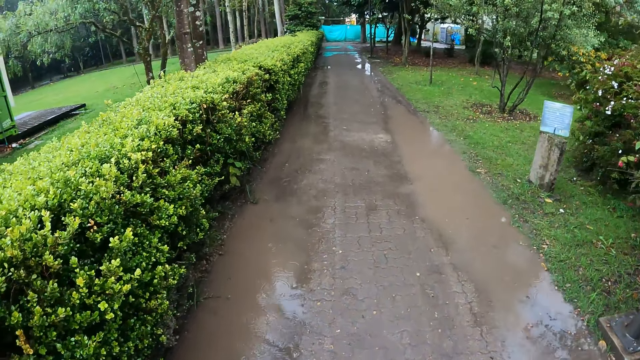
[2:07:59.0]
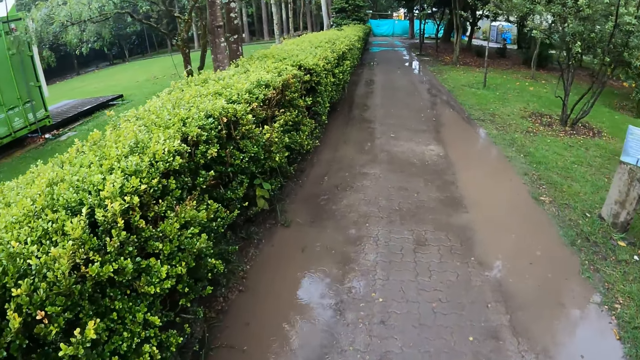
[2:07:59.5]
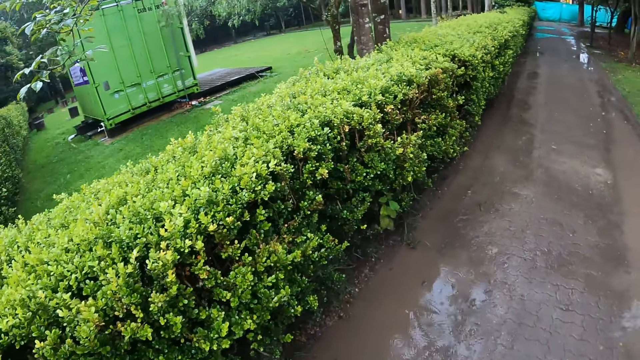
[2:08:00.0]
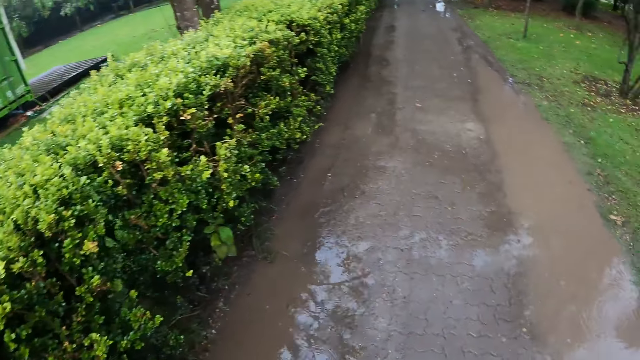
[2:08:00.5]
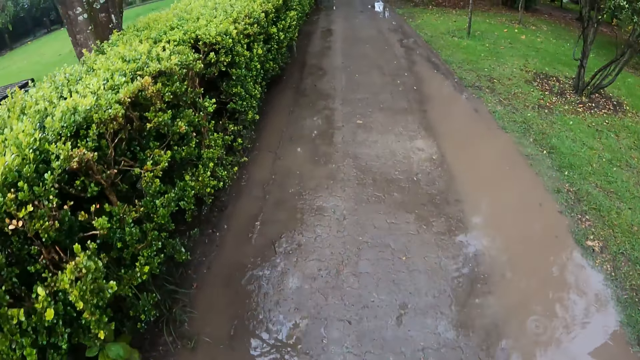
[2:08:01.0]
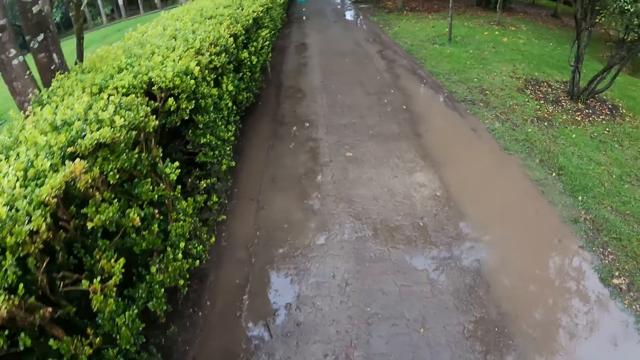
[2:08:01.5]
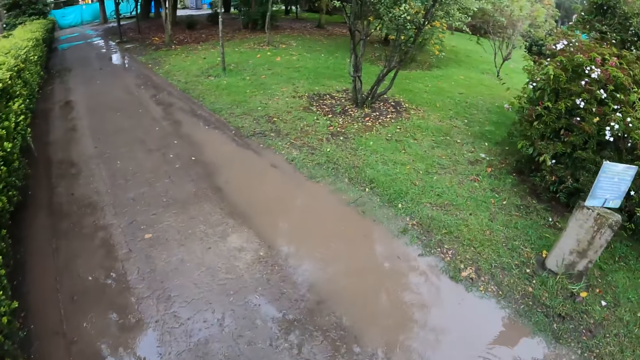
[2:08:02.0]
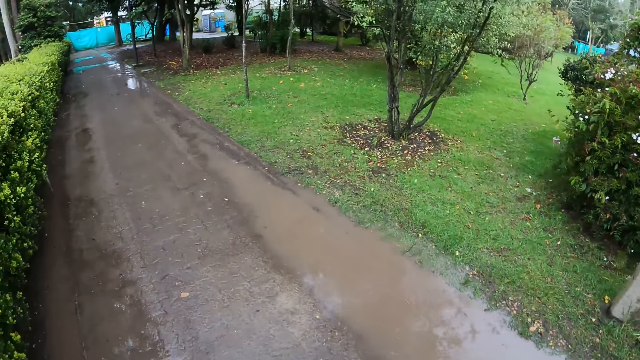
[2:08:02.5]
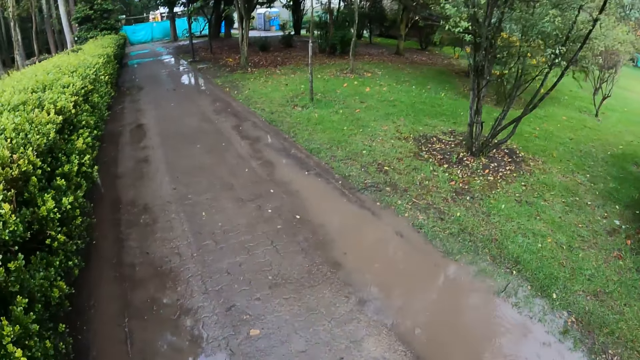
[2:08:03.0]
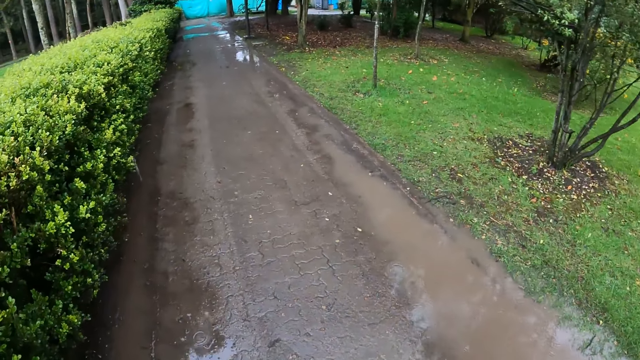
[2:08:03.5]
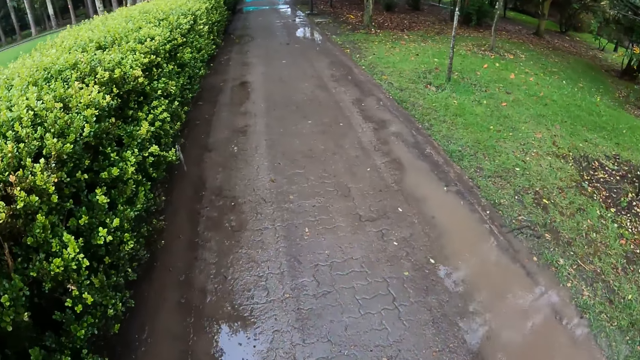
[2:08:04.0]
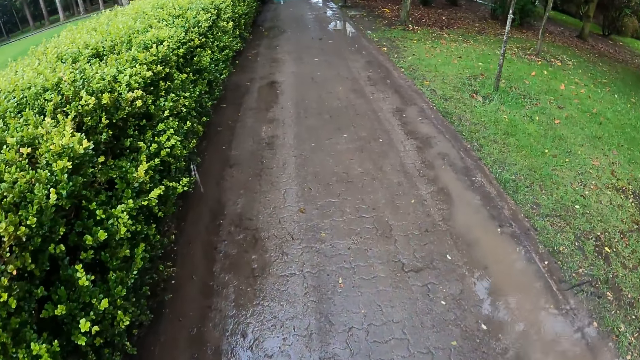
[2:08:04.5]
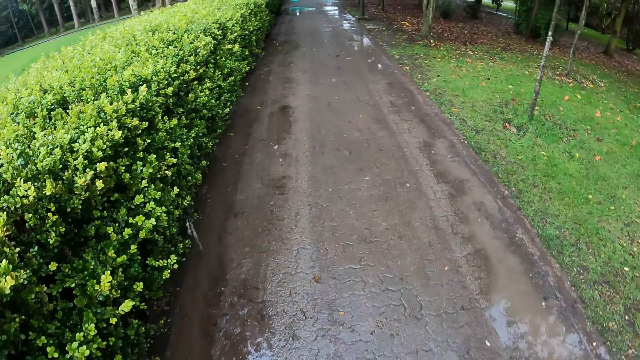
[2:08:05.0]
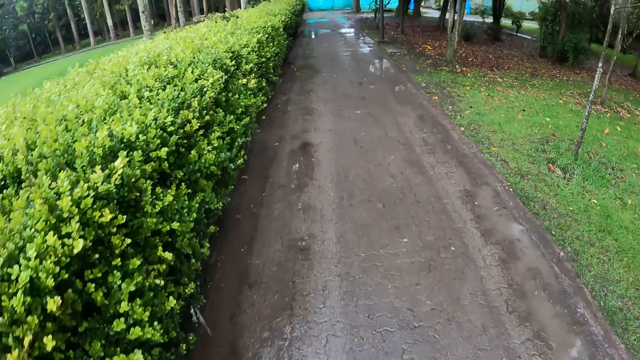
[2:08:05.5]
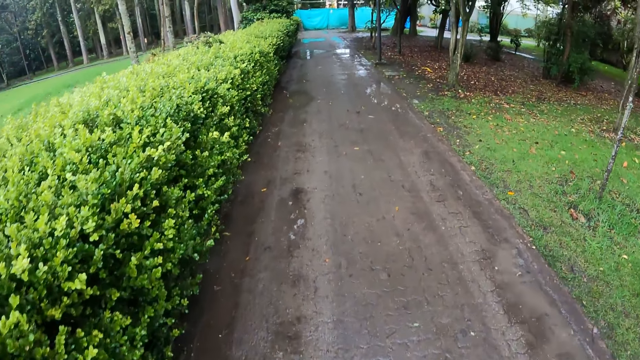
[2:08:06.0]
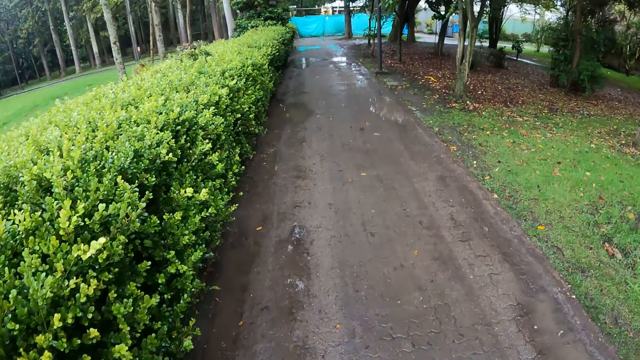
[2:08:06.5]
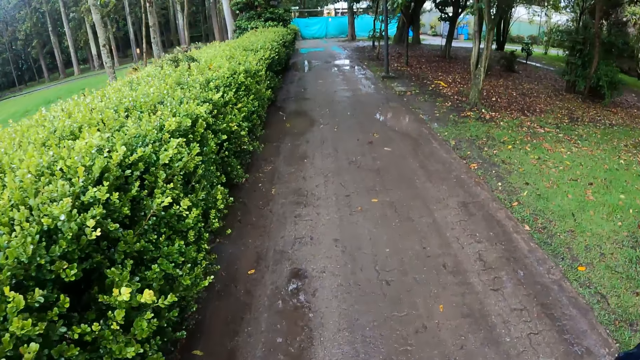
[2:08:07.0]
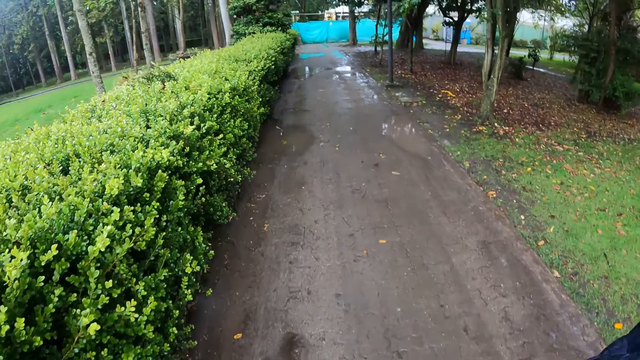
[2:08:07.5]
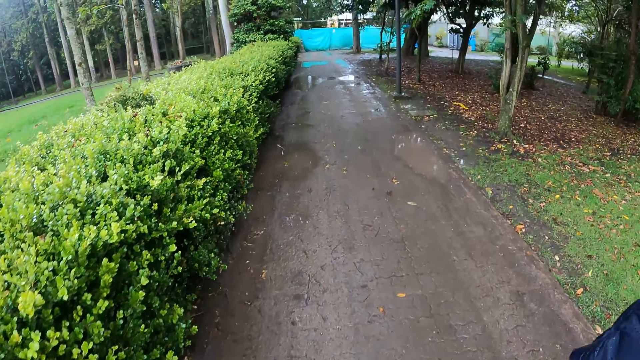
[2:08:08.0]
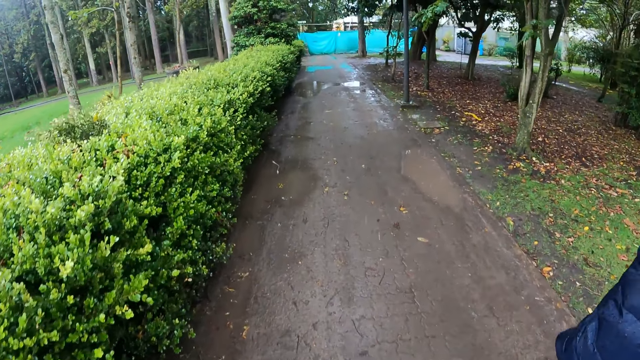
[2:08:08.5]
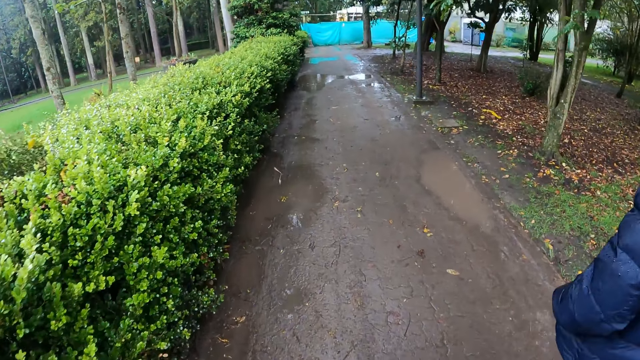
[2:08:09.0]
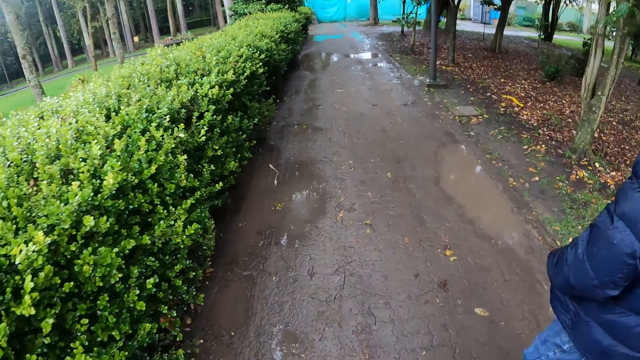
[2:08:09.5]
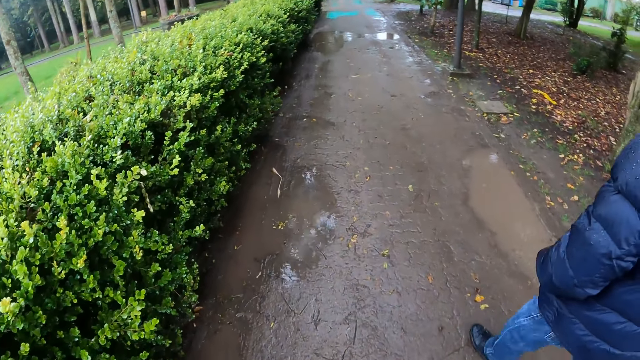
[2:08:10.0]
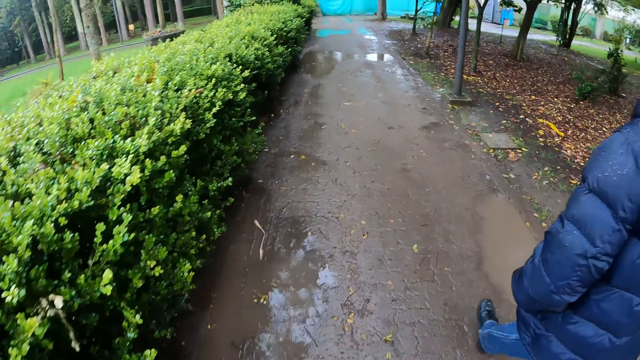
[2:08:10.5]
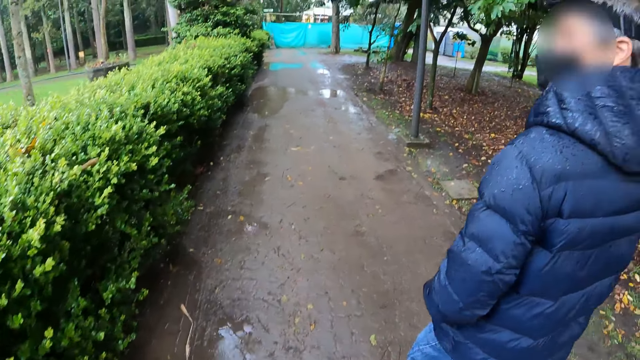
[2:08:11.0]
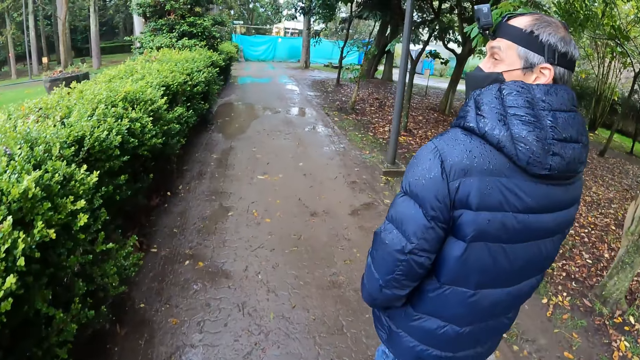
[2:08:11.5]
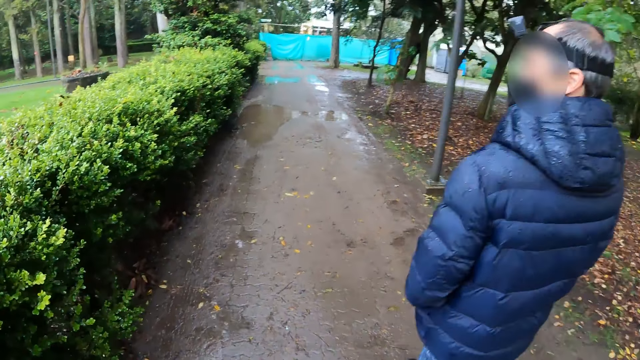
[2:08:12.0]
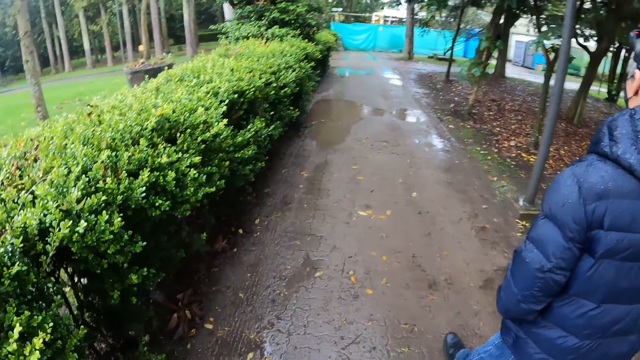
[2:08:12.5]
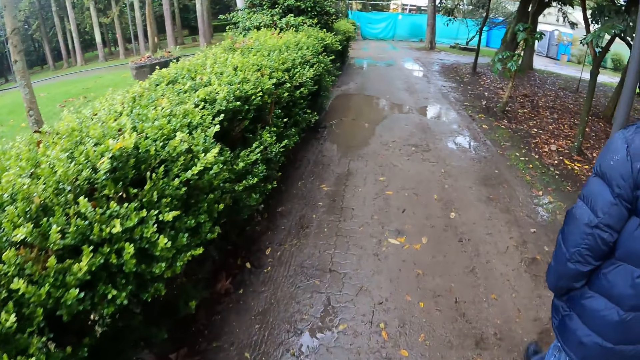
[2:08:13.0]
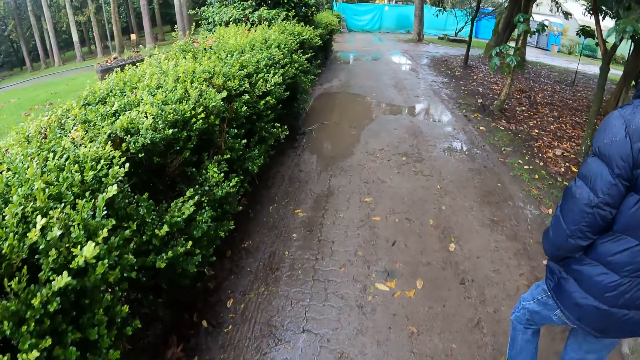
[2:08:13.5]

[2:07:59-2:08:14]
The man walks through the path in the park.

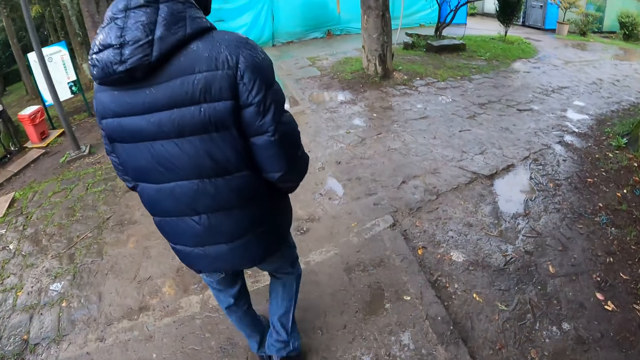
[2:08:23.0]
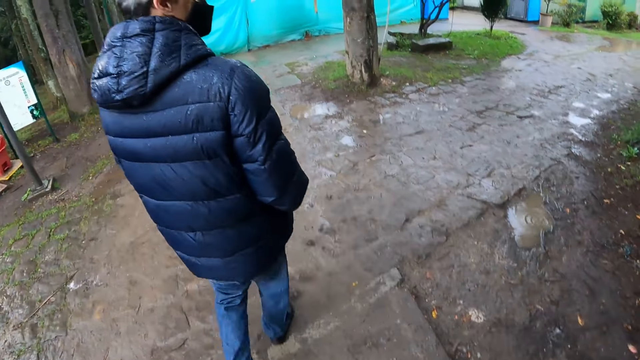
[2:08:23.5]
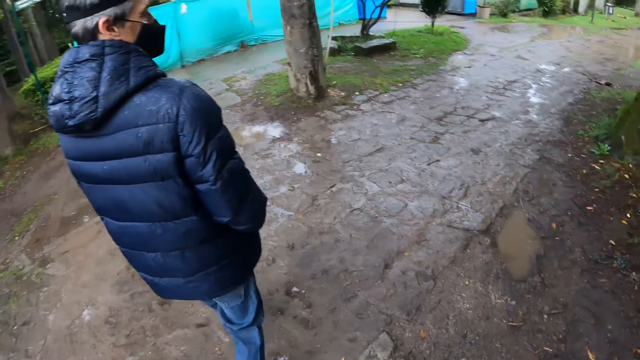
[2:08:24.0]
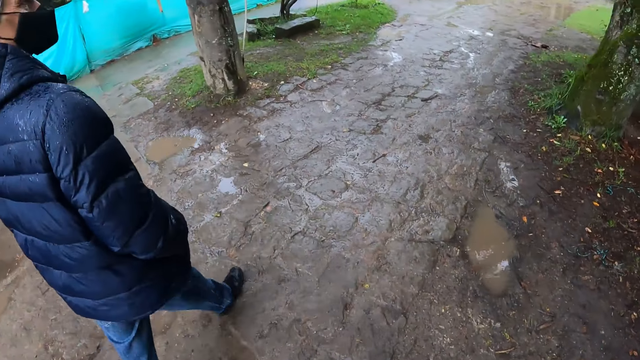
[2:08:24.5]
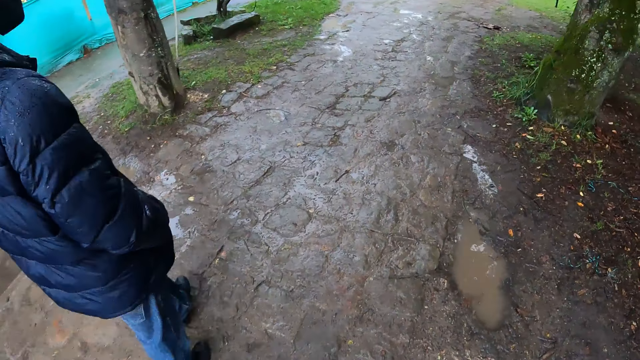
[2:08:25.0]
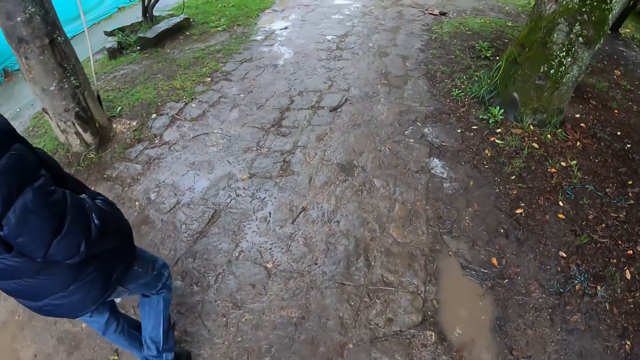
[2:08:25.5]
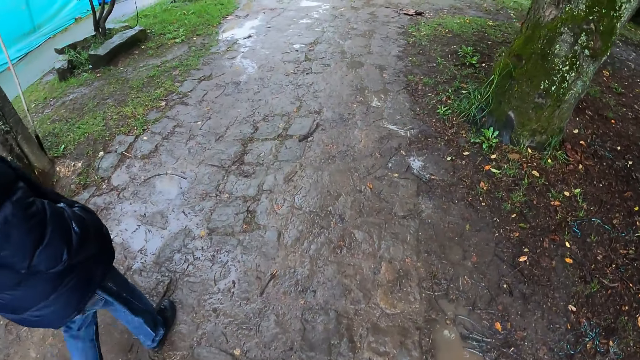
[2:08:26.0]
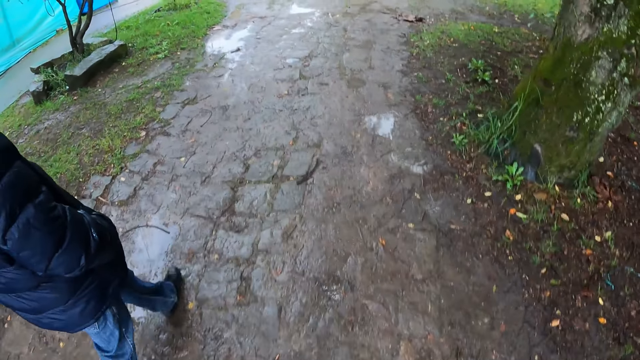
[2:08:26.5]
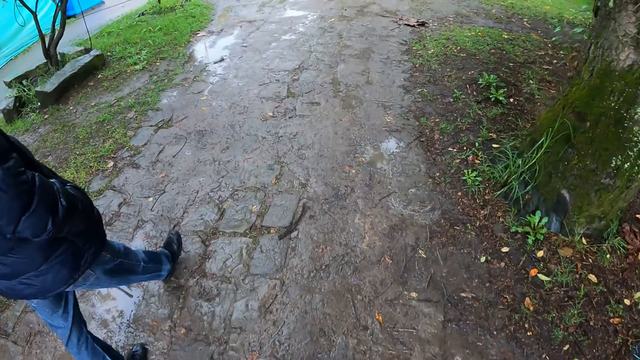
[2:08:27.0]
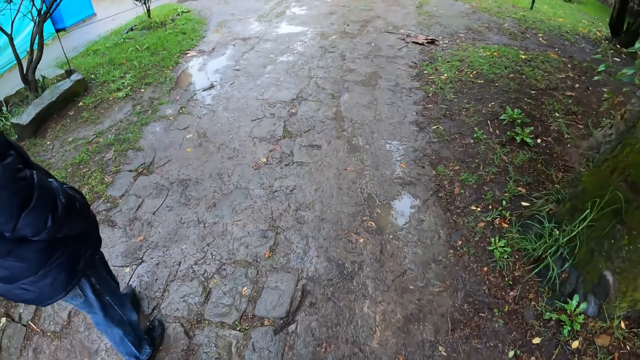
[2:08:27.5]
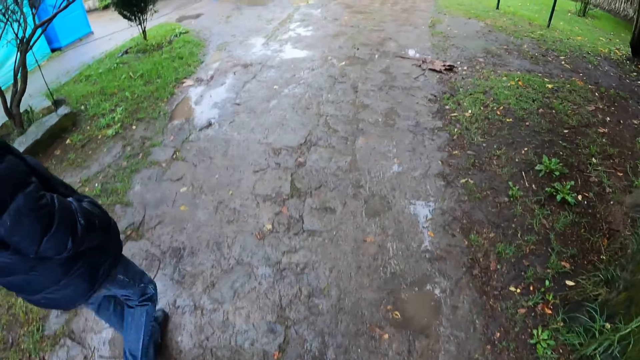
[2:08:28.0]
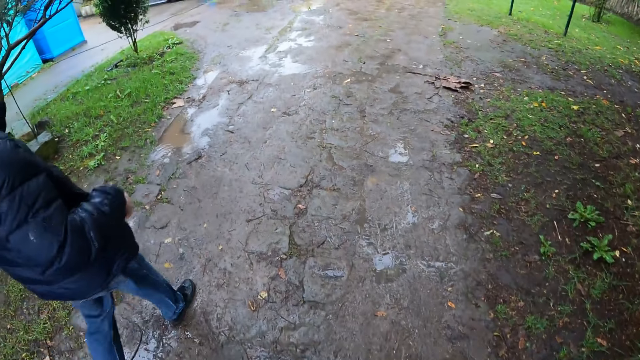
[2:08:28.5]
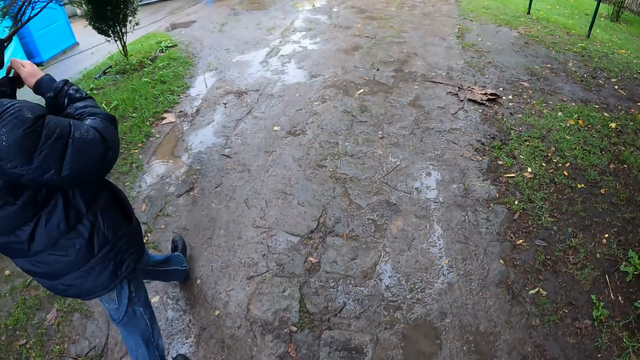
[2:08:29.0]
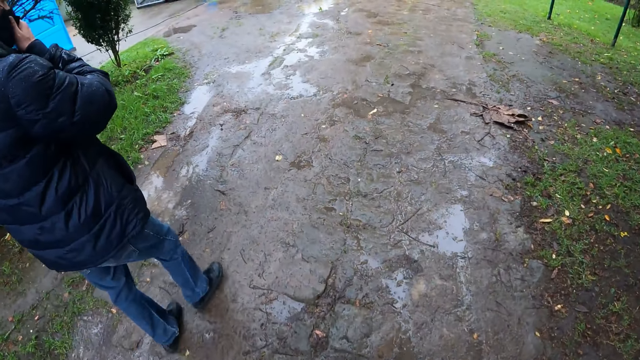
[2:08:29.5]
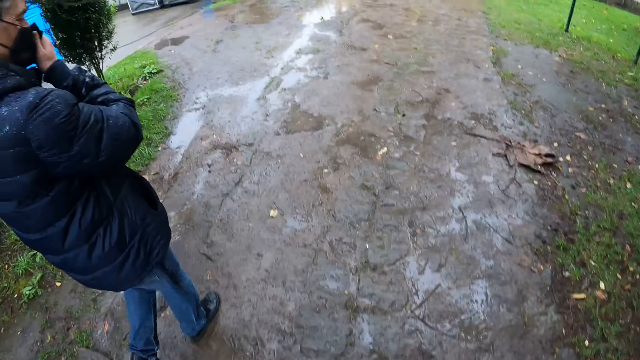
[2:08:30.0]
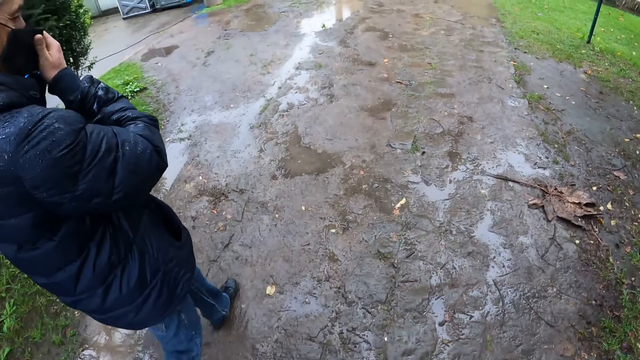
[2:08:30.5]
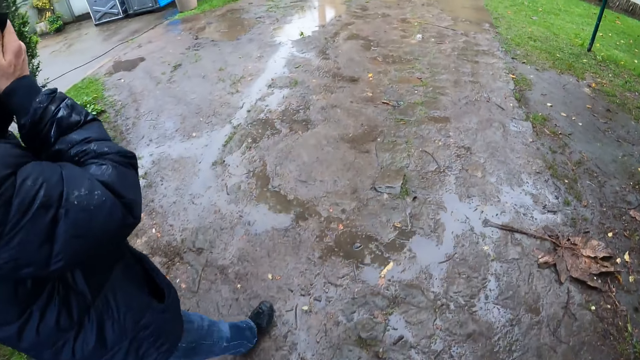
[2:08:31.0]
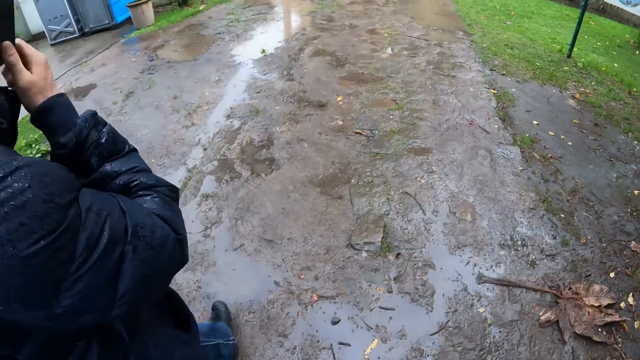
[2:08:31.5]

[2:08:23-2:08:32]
The man adjusts his face mask with his right hand.
